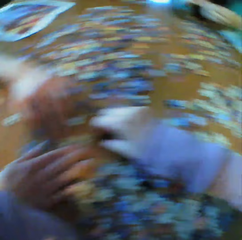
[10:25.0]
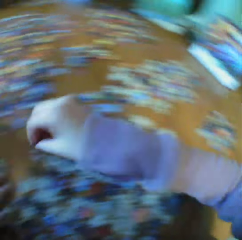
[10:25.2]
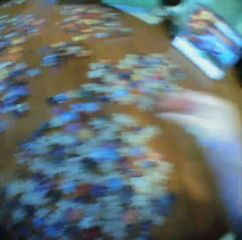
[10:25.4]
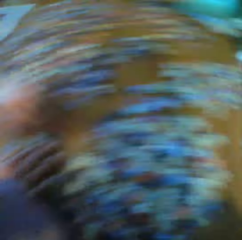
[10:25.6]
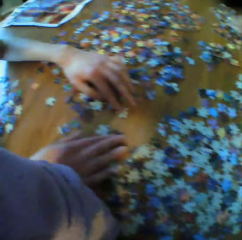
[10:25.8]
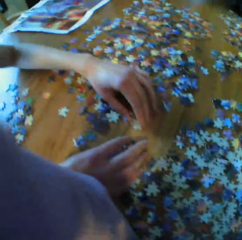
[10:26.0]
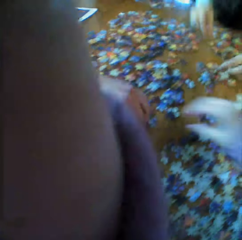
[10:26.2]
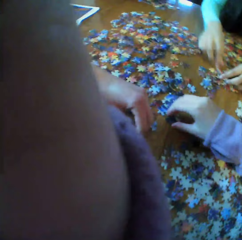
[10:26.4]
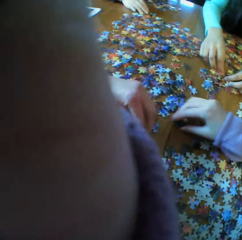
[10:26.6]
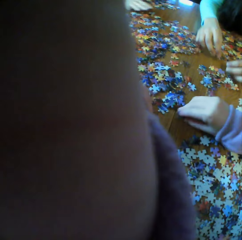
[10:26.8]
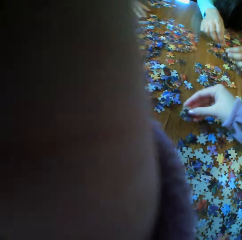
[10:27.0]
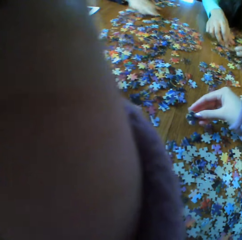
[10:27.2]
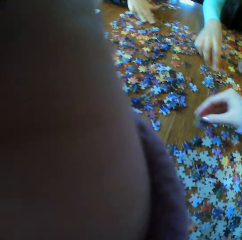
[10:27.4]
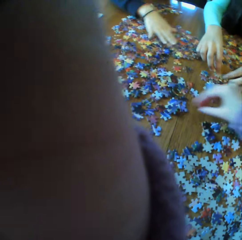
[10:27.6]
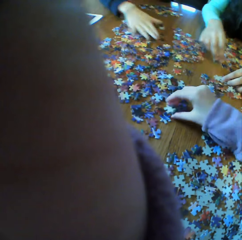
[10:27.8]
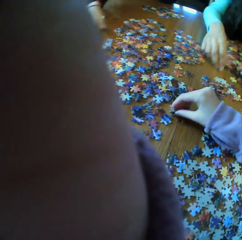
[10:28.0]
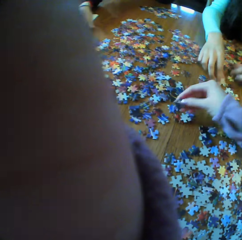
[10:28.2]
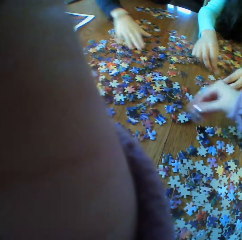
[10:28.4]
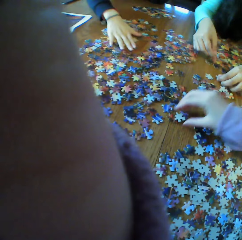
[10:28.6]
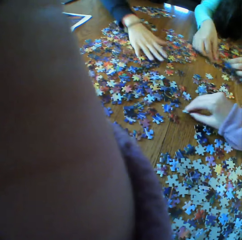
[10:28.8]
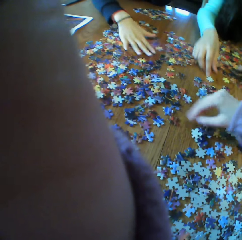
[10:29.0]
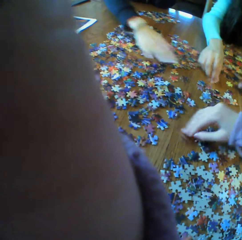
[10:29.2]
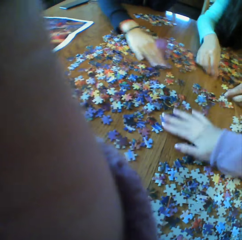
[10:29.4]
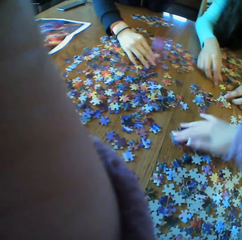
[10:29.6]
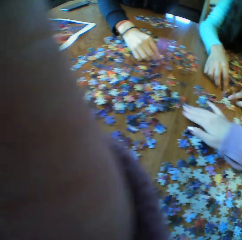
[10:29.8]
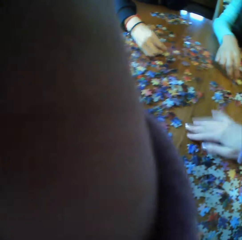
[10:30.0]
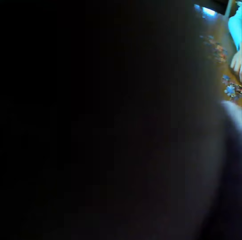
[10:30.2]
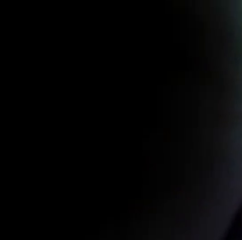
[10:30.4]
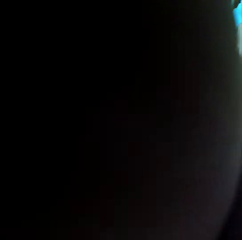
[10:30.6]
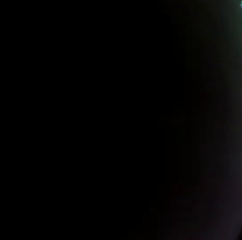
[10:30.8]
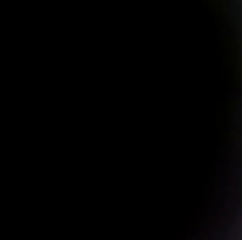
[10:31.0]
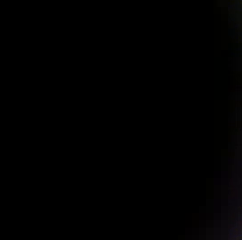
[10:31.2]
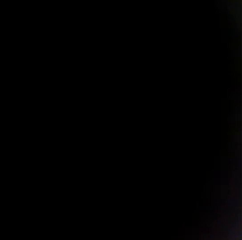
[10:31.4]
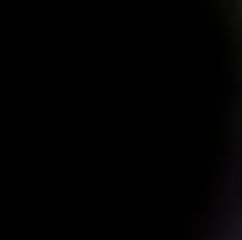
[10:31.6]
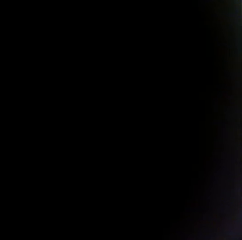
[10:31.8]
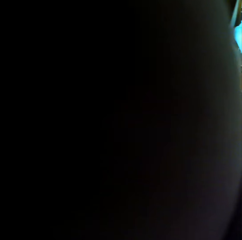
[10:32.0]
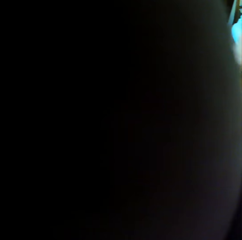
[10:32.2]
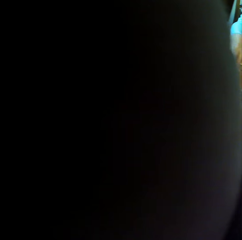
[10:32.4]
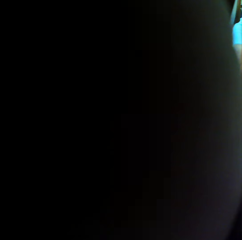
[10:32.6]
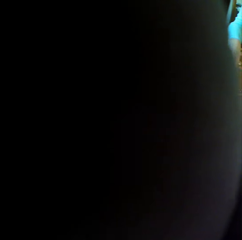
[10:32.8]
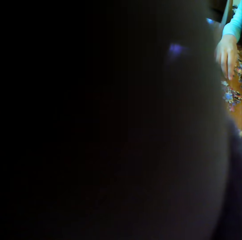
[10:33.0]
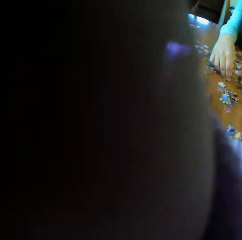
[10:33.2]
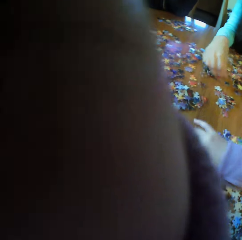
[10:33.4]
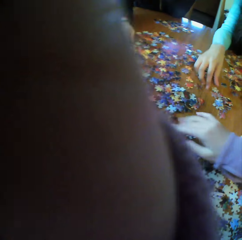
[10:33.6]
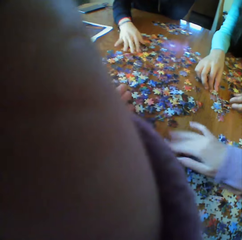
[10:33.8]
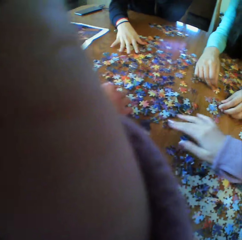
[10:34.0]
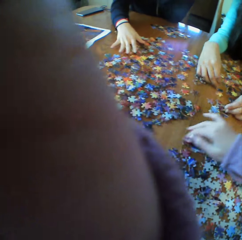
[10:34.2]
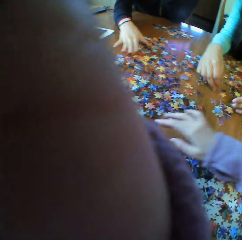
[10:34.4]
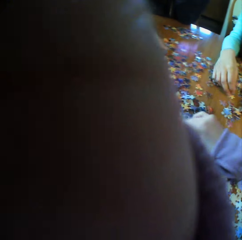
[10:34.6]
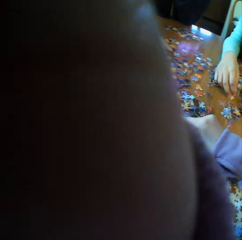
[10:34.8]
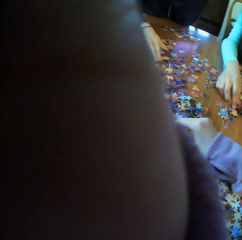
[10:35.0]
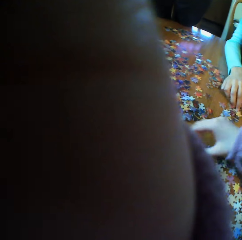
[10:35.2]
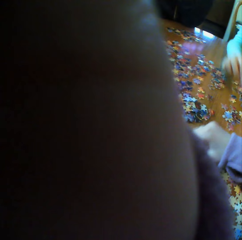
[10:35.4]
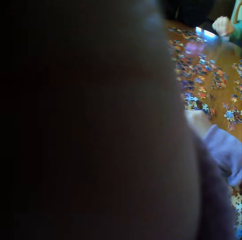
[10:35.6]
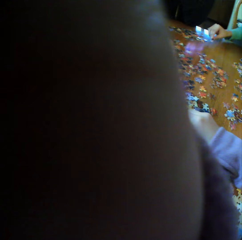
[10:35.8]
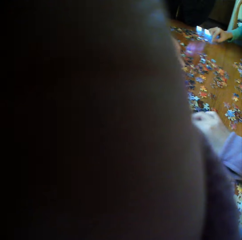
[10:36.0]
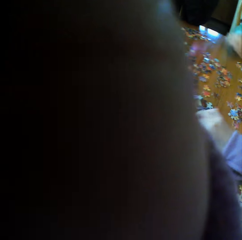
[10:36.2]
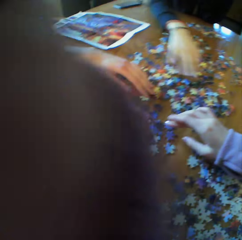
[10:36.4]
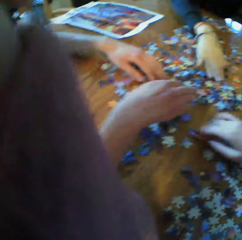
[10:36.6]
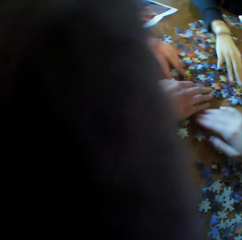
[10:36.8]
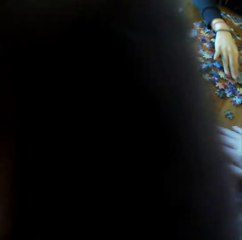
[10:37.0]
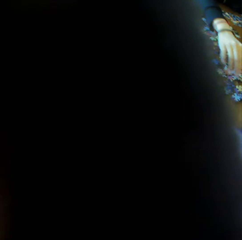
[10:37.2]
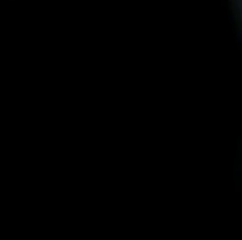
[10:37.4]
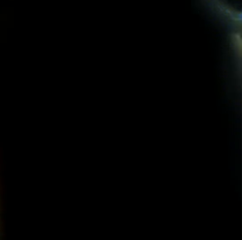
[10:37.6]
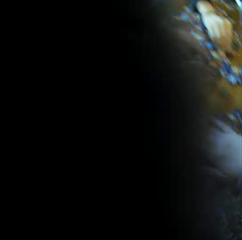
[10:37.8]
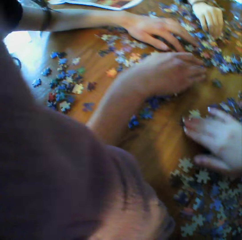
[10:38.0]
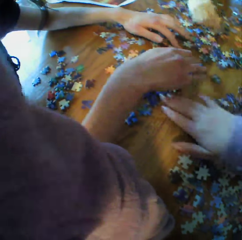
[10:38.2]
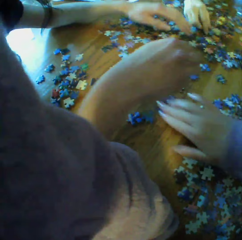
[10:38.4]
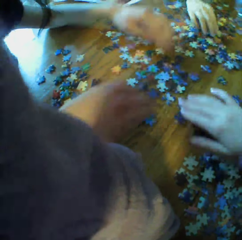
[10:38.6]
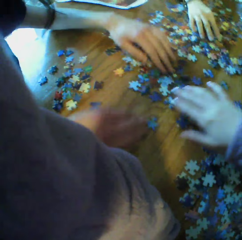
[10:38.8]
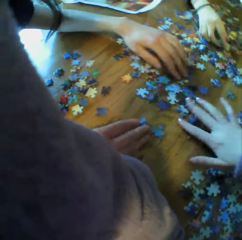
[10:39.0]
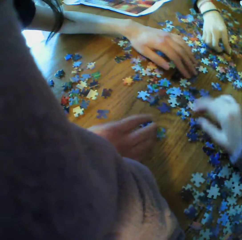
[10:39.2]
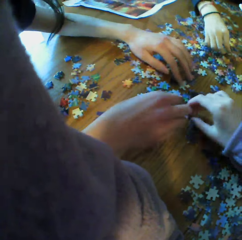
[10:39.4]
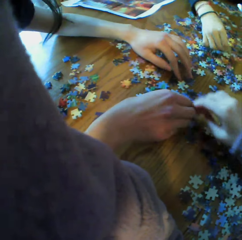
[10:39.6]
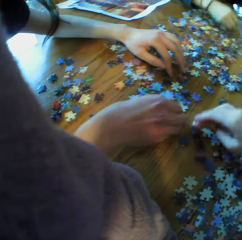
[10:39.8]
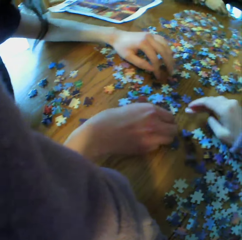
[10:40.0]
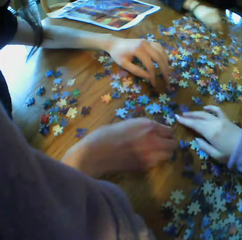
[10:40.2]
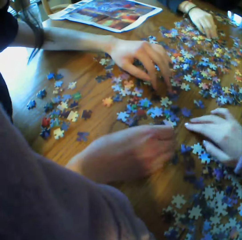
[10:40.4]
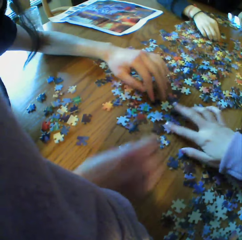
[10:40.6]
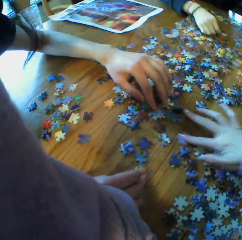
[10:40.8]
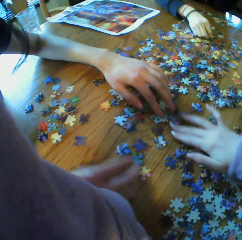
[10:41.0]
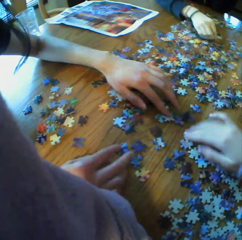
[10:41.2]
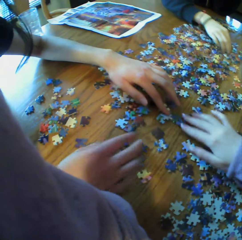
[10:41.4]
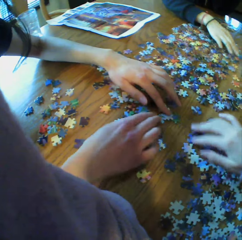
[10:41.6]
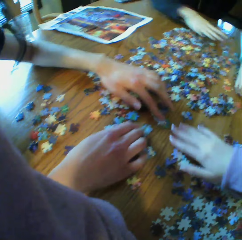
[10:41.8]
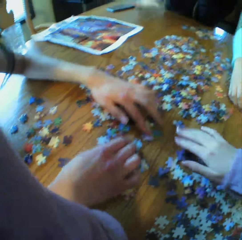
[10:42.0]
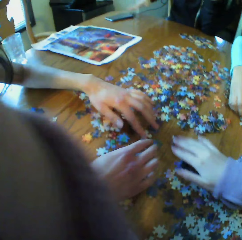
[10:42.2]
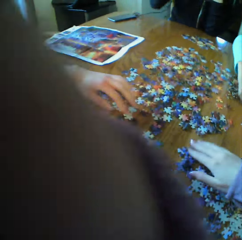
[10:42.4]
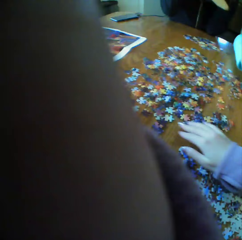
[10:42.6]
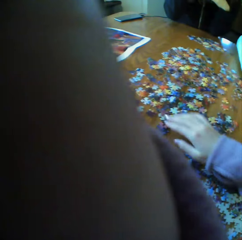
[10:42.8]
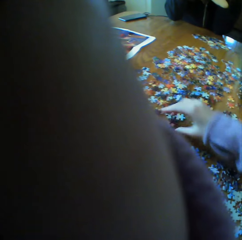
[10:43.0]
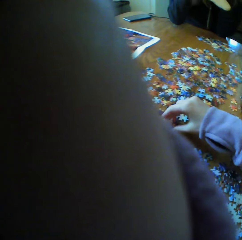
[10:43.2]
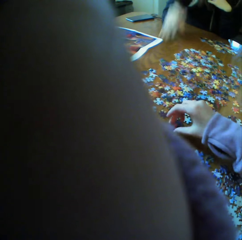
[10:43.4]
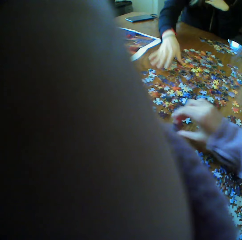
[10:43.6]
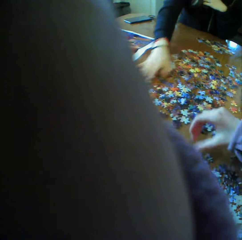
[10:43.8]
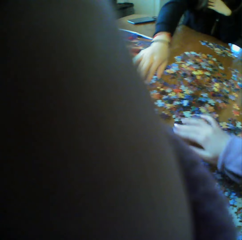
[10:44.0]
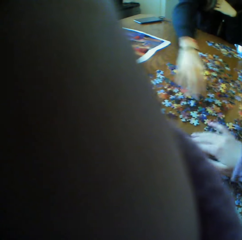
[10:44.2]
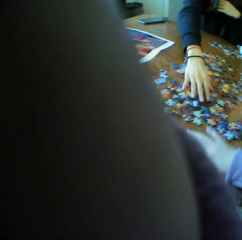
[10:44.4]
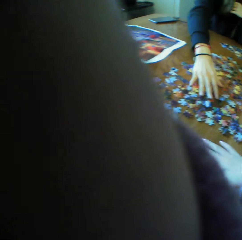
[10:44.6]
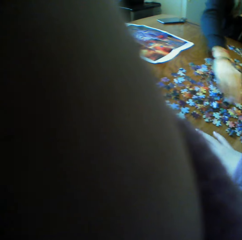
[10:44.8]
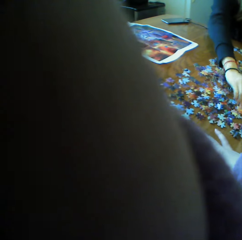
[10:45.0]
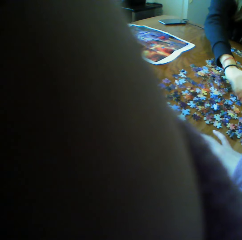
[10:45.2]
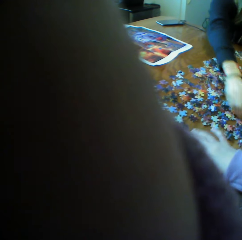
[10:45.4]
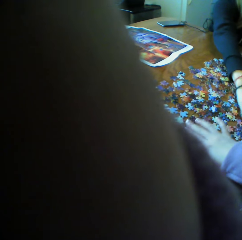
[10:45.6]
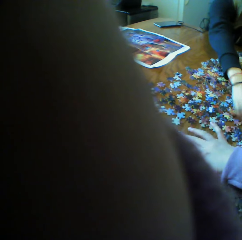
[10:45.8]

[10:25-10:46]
The camera wearer fixes the camera. They block the camera. A woman looks for a puzzle piece. Another woman looks for a puzzle piece. A third woman looks for a puzzle piece. A fourth woman looks for puzzle pieces. The camera wearer looks for puzzle pieces.

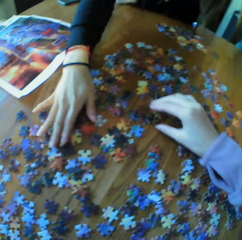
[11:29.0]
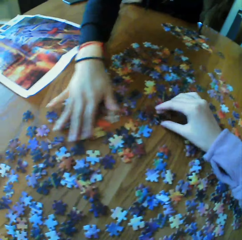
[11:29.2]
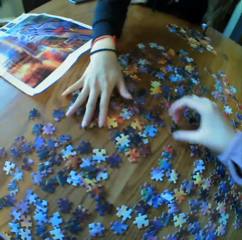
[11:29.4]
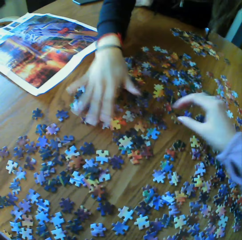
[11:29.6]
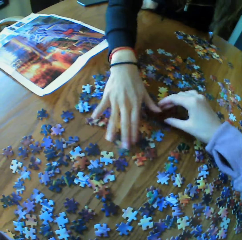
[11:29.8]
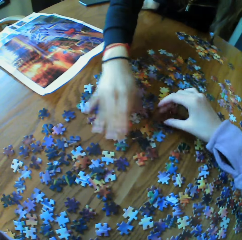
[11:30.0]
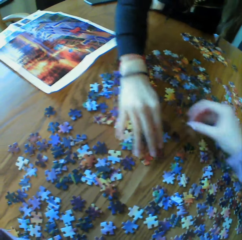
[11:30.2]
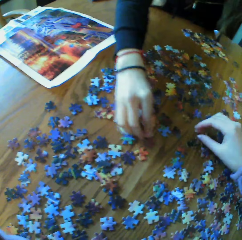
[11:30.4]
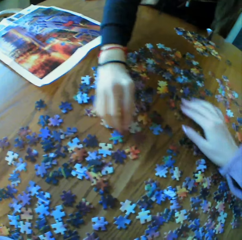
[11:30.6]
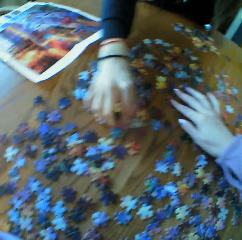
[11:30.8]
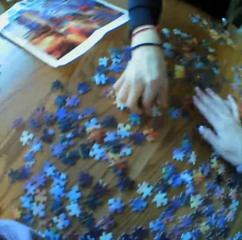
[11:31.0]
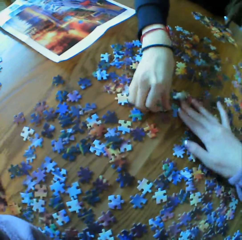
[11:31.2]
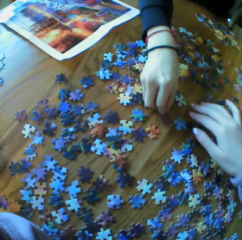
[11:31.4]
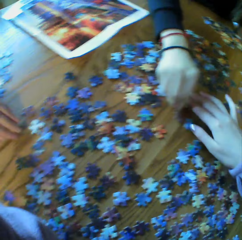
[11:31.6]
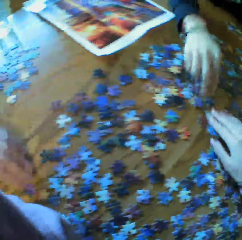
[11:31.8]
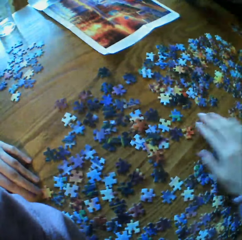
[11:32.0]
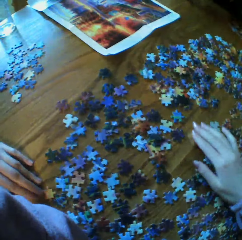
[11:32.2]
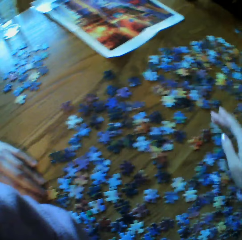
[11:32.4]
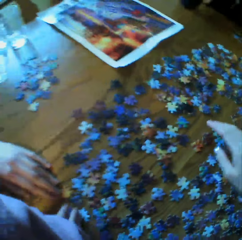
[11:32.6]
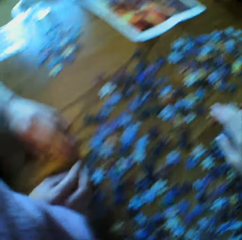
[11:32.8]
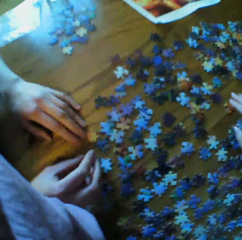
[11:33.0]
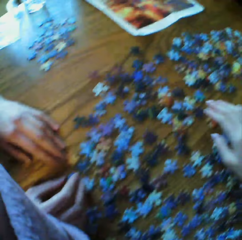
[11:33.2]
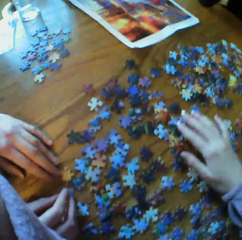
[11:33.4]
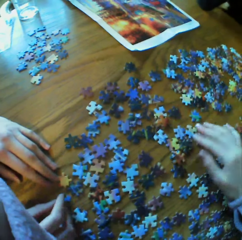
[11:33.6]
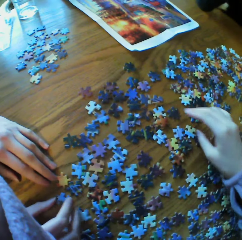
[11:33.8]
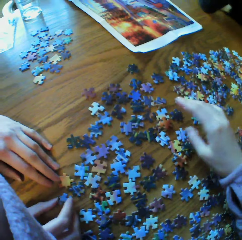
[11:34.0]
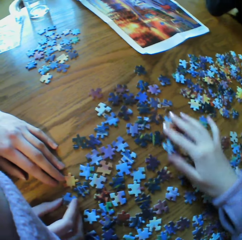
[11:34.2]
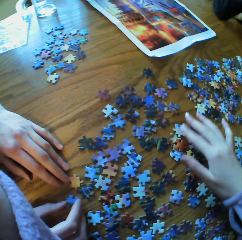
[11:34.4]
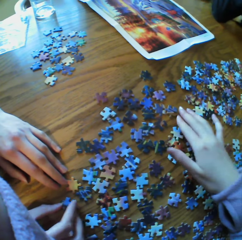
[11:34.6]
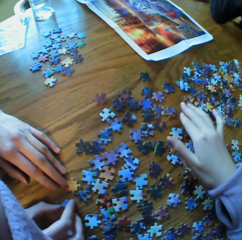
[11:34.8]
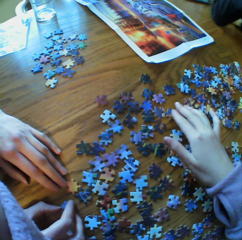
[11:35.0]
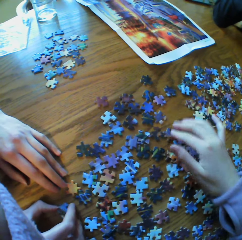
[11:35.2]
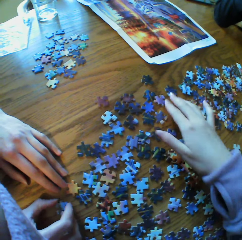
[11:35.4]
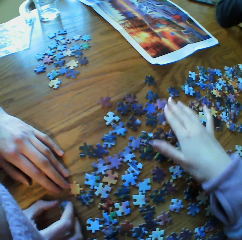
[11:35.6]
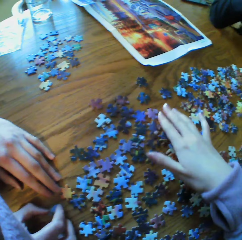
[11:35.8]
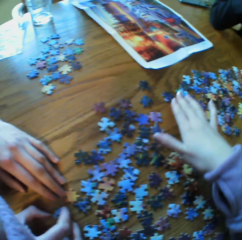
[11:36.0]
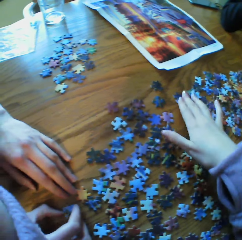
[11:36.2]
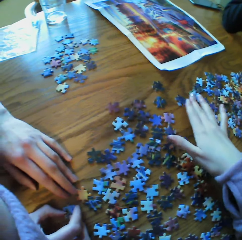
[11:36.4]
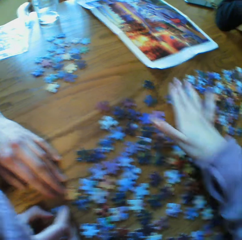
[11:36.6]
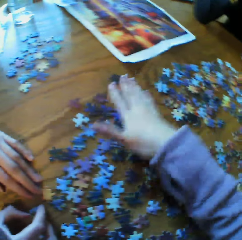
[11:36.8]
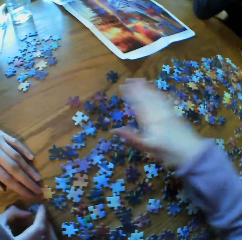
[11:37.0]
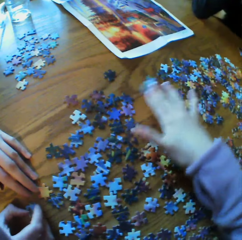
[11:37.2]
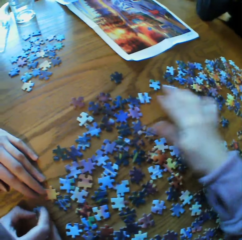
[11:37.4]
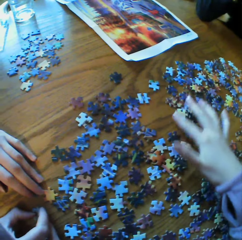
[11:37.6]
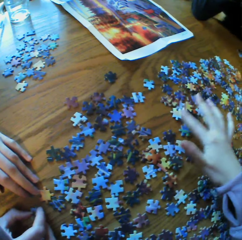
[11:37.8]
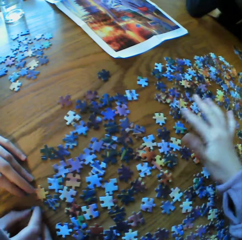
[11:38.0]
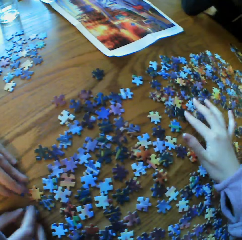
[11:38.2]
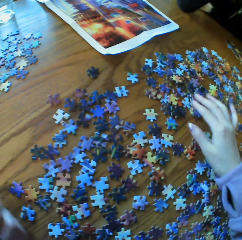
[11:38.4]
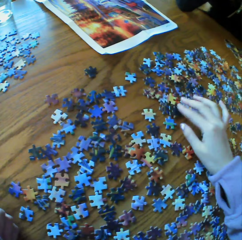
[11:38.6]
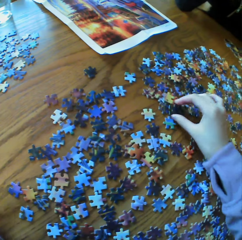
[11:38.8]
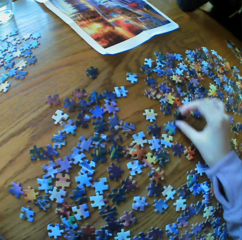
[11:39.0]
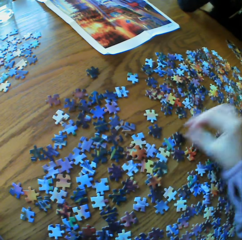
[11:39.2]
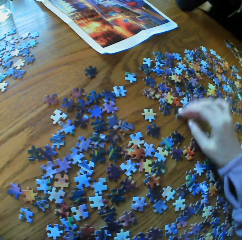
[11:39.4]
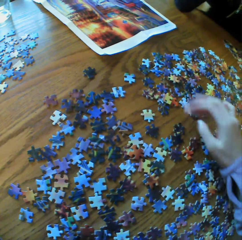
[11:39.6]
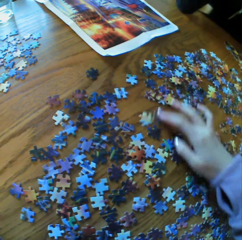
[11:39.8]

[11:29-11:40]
A woman looks for puzzle pieces. The camera wearer looks for puzzle pieces.
